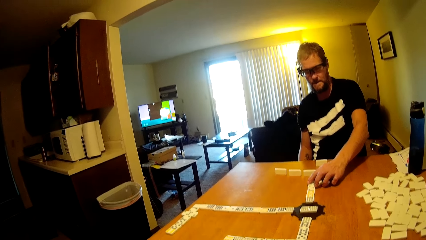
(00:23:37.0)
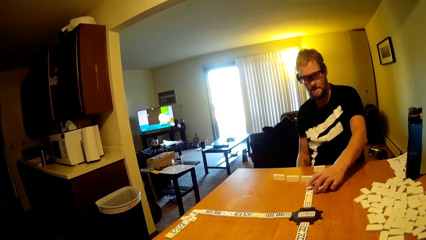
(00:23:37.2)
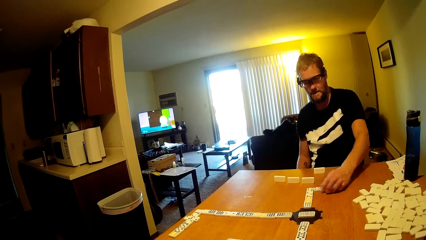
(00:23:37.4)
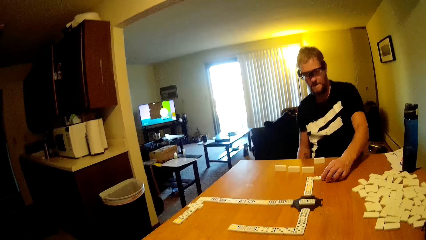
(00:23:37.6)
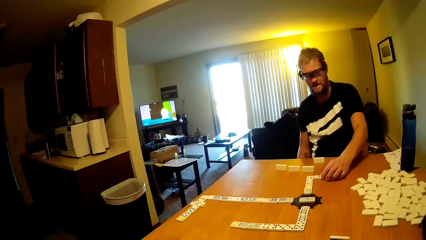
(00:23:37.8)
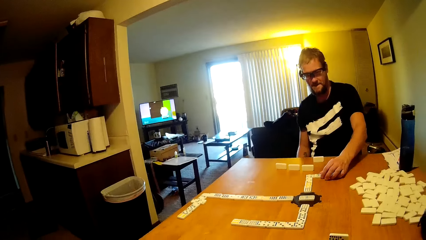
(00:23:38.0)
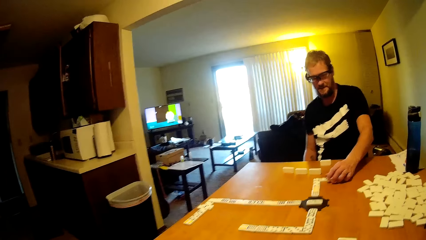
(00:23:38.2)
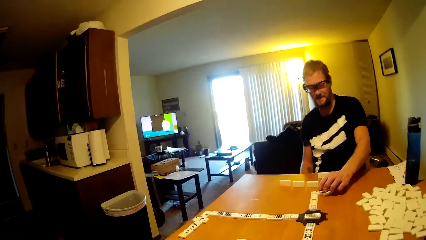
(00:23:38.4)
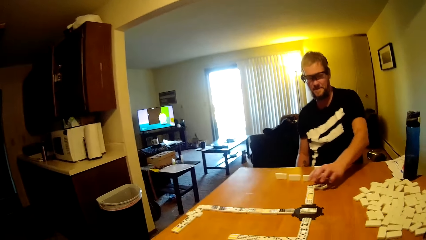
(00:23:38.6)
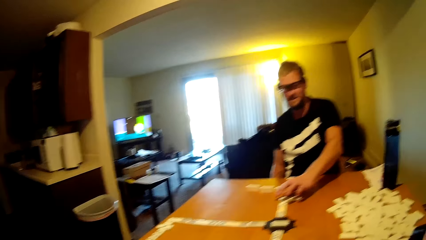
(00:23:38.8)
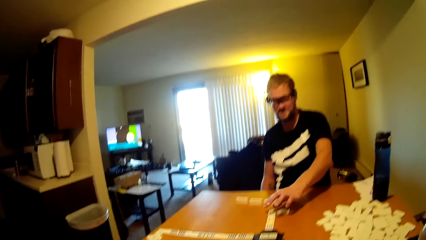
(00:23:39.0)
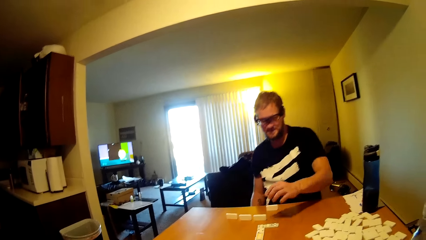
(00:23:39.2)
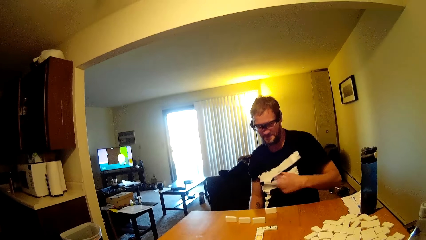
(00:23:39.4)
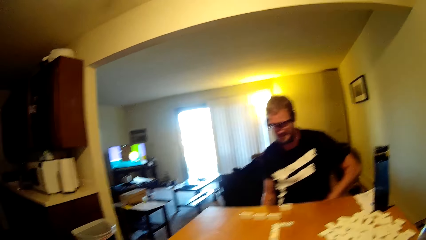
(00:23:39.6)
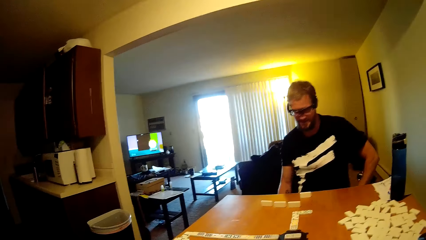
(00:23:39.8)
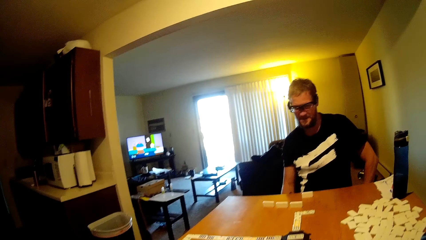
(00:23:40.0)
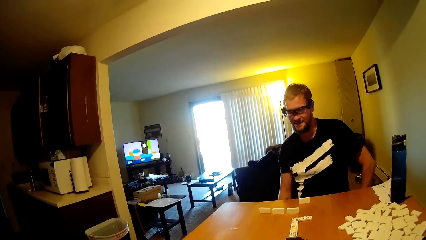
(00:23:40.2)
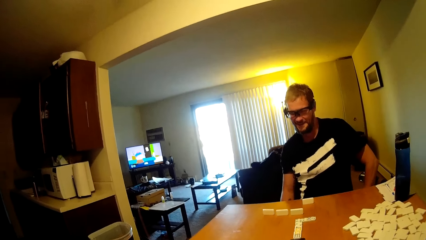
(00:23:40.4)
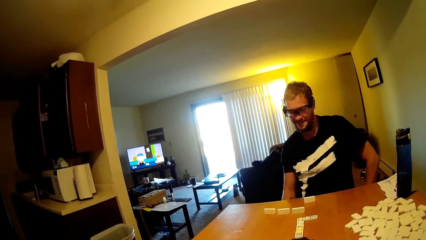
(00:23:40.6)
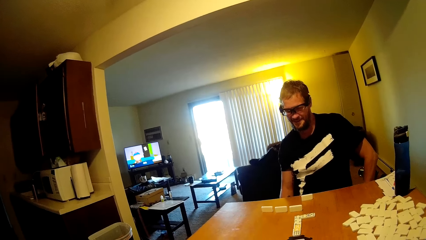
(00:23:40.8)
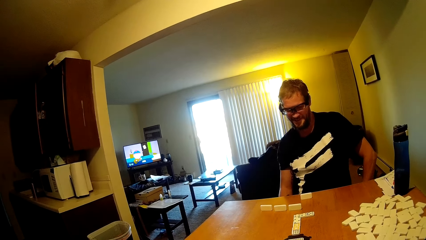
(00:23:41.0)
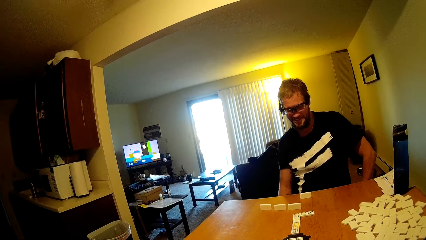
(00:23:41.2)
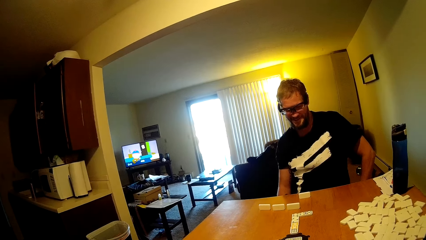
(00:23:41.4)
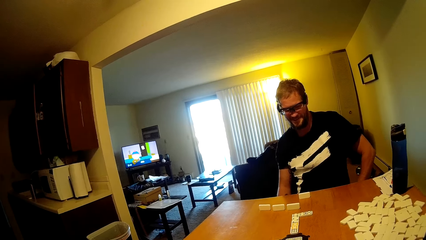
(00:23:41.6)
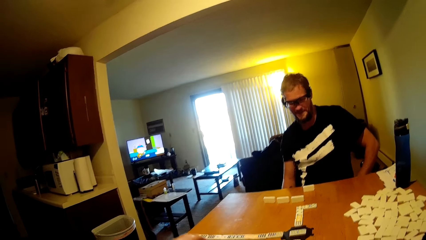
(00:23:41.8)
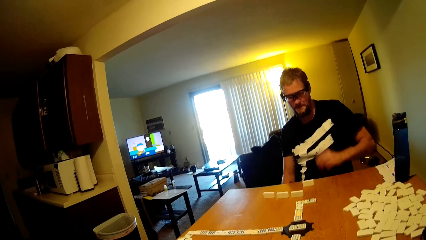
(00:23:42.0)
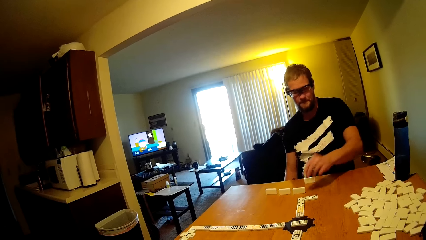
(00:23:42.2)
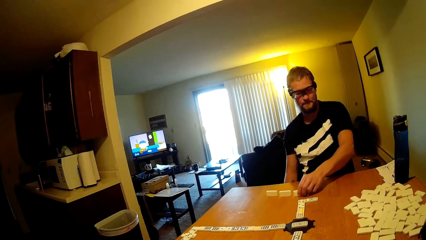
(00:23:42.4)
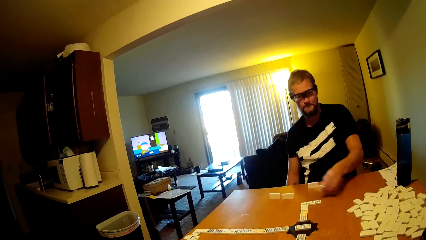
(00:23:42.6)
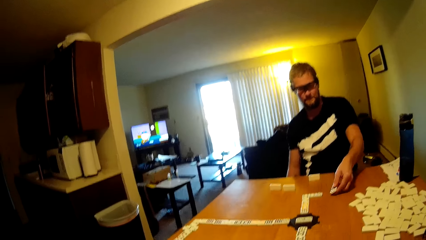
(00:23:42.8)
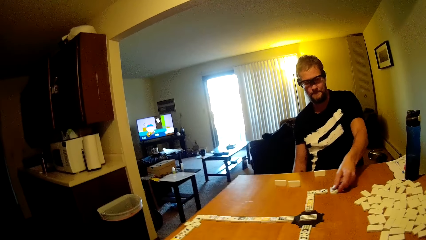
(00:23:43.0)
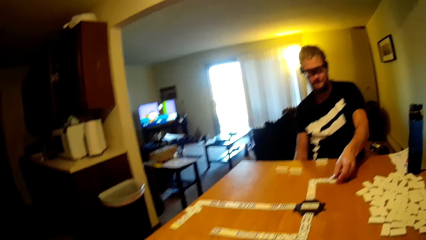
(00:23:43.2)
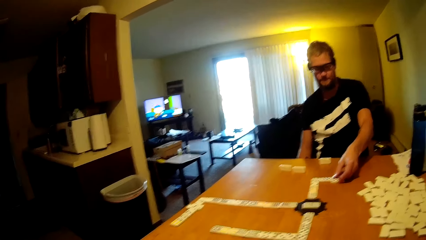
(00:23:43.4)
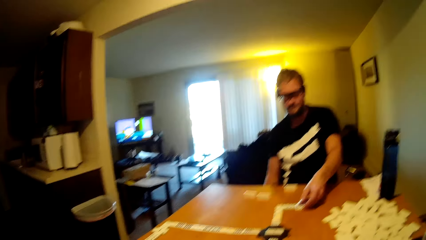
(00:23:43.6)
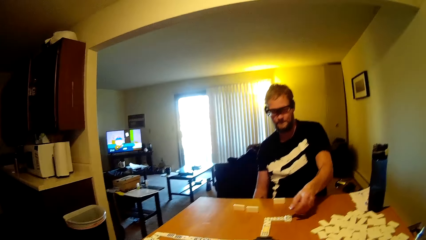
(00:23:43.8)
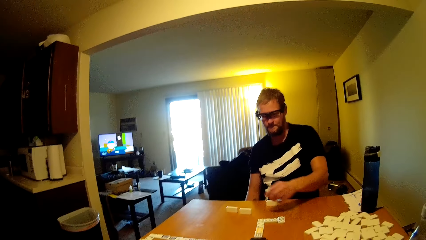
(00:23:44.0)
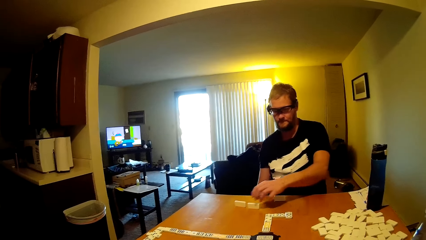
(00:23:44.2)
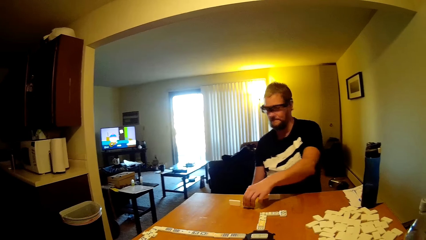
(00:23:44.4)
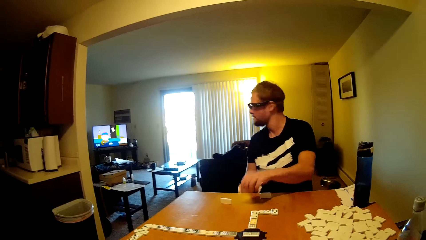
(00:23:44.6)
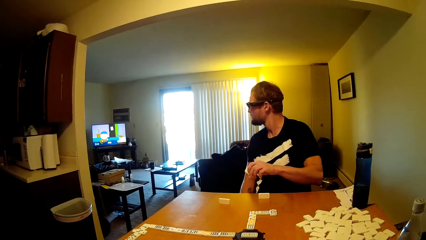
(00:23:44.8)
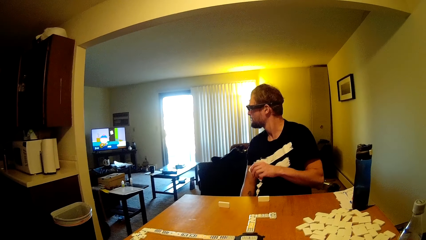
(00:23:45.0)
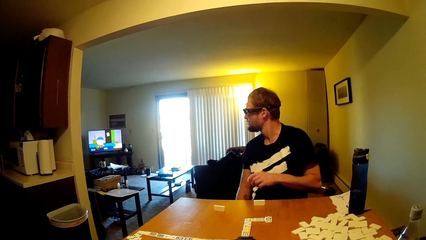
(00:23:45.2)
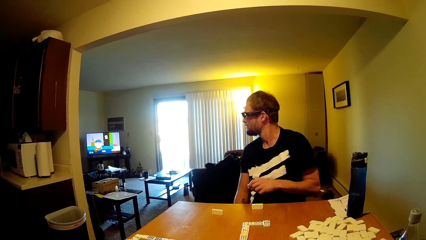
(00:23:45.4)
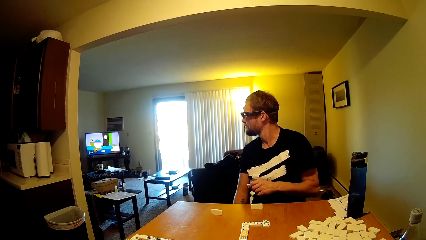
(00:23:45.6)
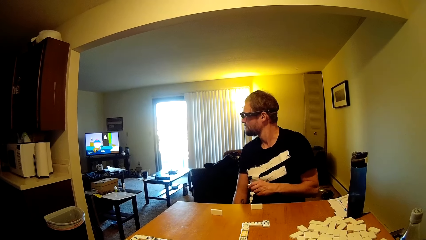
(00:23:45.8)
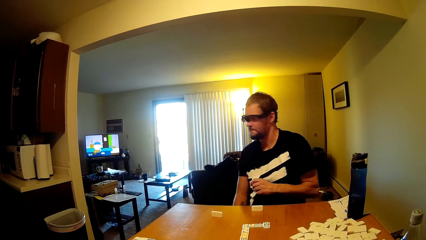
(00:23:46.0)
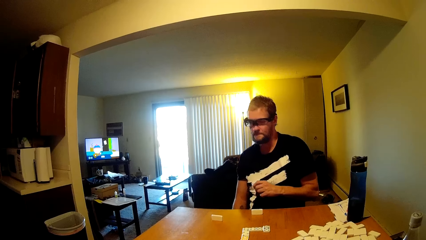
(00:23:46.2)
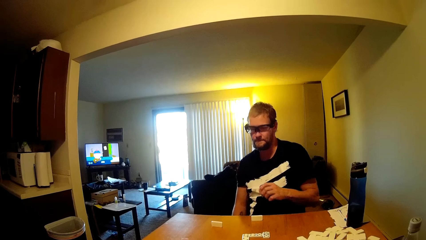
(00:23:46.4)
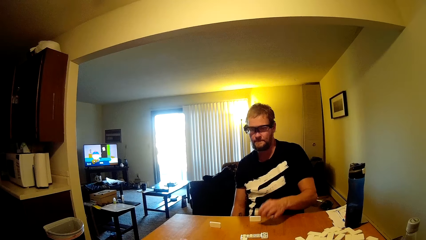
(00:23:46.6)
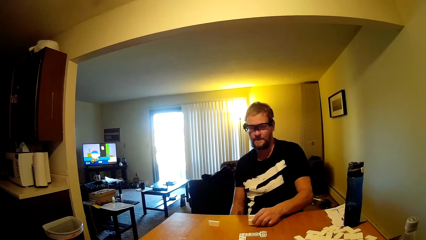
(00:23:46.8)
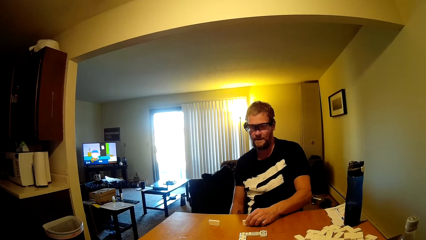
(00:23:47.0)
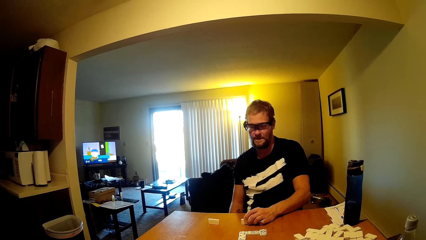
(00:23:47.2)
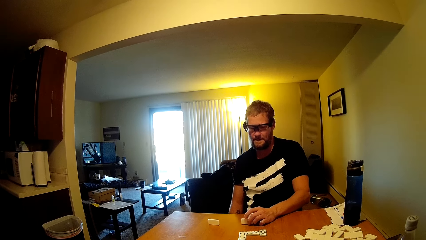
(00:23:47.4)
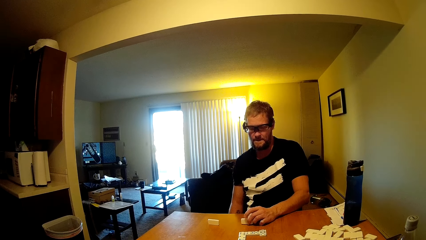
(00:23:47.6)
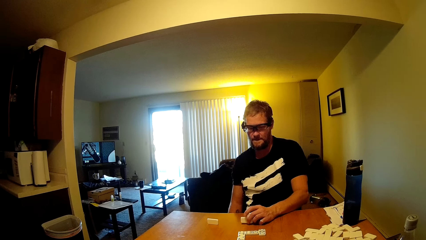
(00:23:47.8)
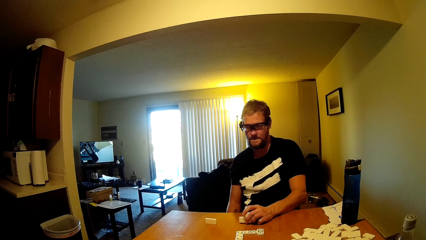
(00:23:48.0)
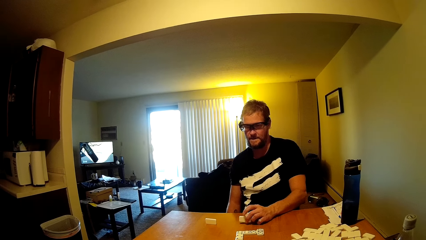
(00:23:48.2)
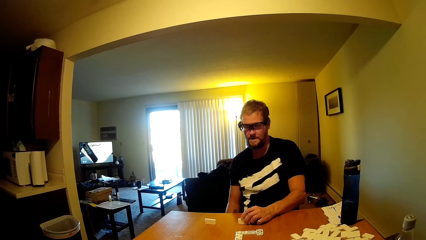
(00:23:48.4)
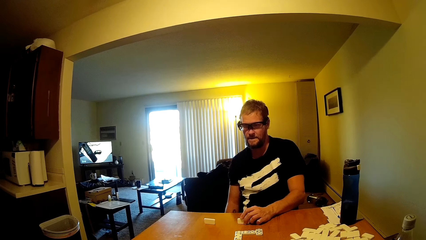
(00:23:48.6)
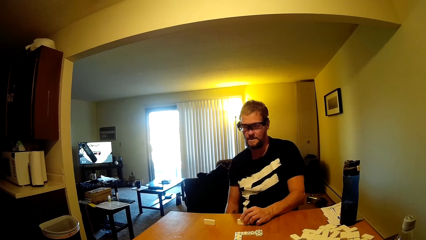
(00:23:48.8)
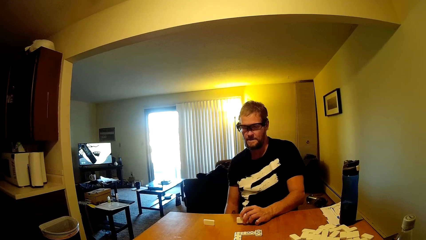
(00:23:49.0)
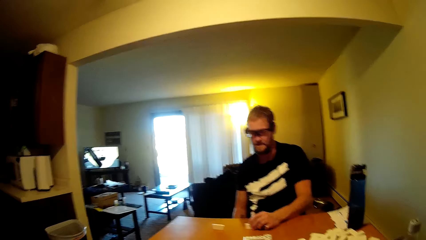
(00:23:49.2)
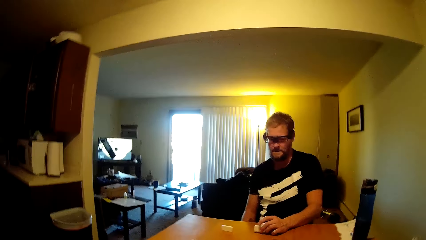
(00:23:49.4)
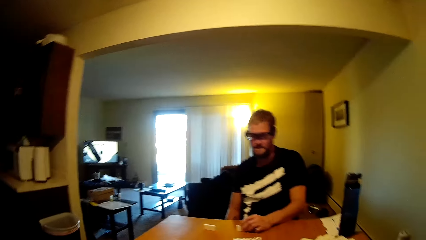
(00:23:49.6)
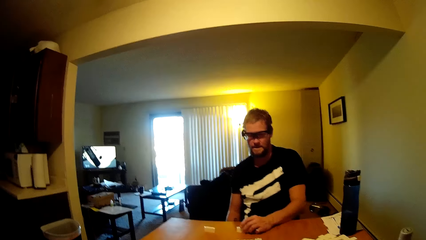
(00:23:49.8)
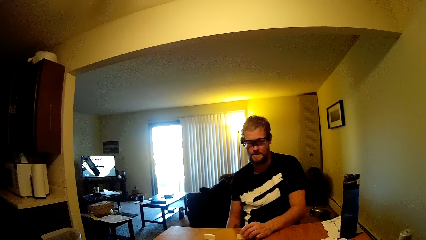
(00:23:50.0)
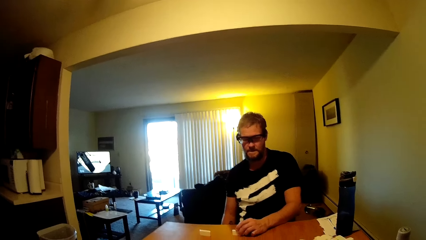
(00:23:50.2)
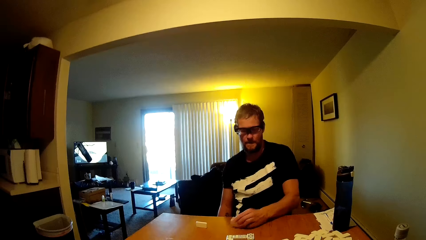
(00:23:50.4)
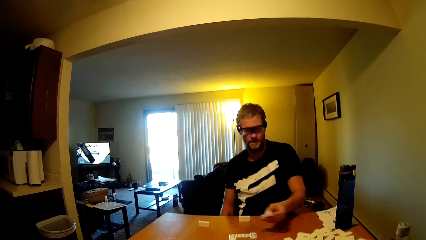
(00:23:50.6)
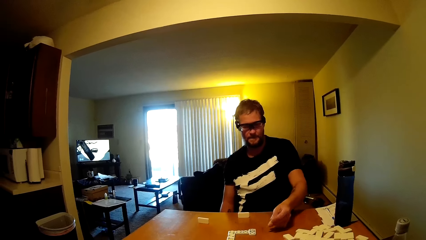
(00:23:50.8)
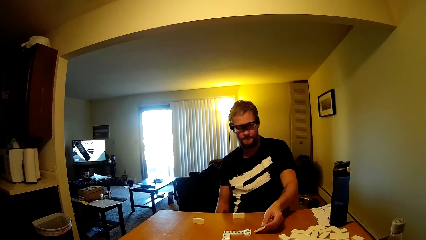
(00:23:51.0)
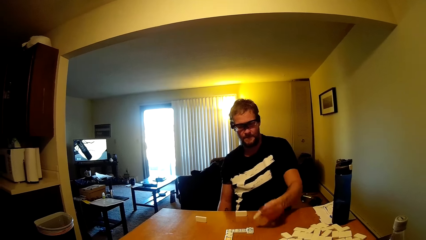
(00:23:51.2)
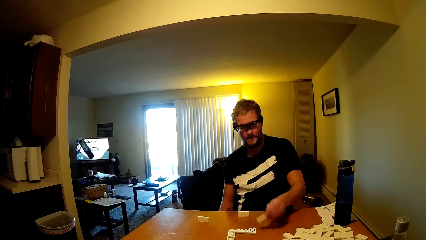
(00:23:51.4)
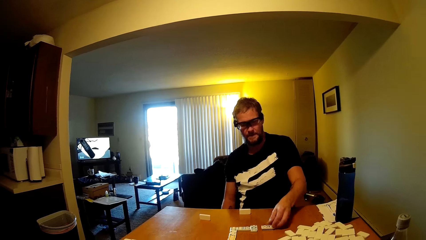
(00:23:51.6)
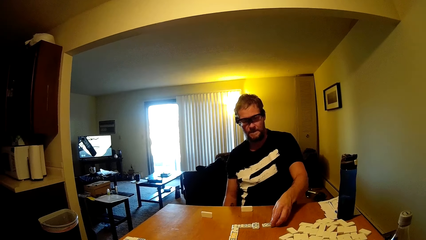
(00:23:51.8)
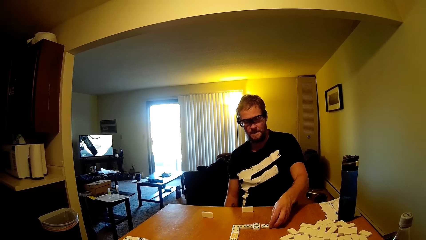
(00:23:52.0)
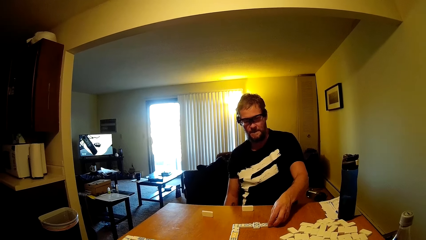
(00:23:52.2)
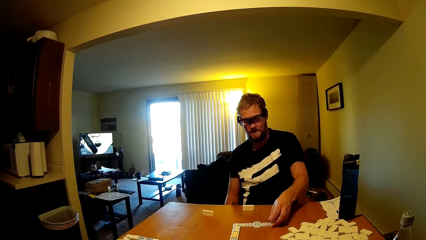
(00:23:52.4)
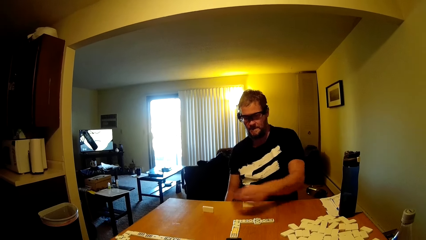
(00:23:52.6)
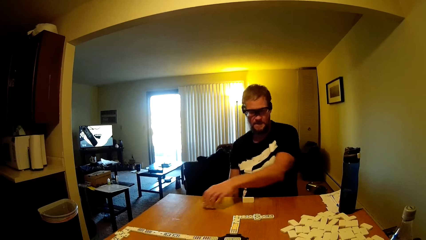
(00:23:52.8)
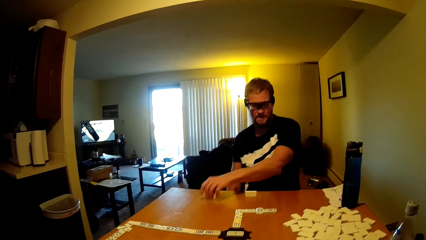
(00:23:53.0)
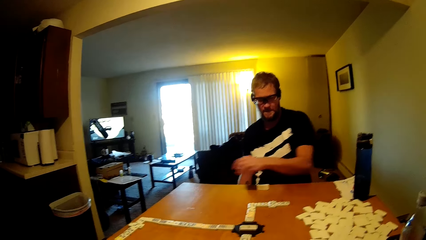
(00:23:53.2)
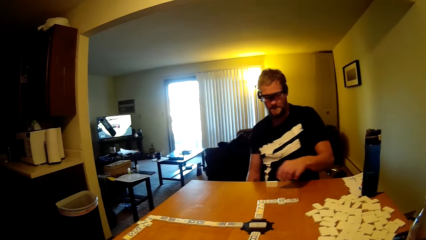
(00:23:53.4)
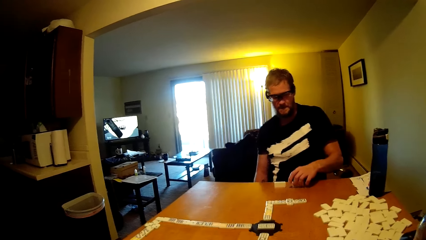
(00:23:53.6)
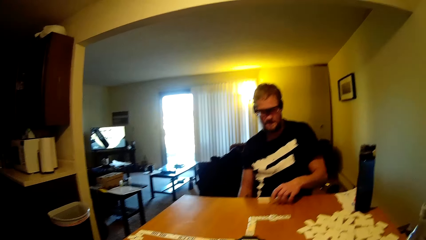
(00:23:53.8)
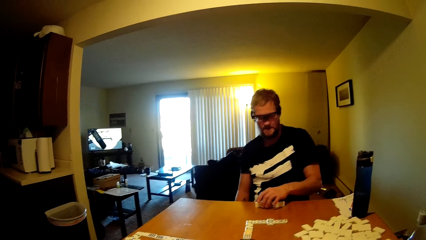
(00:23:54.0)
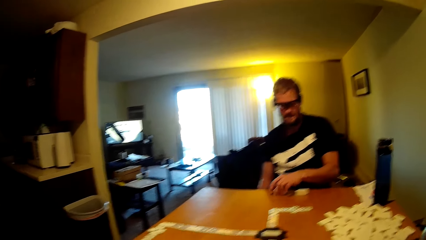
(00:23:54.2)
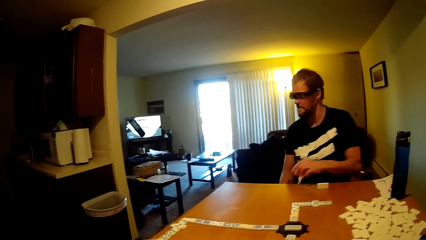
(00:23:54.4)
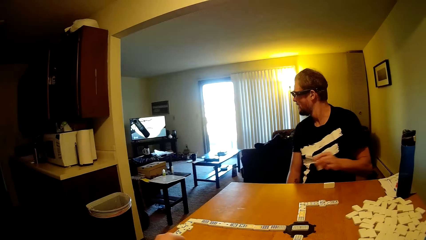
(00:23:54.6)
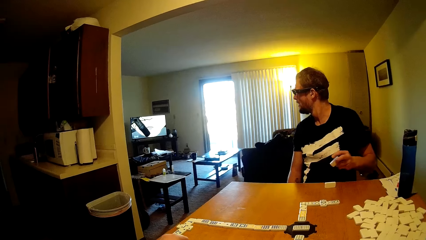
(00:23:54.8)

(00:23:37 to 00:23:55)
A person talks in the room. The person plays the domino tile, picks up the domino tile and watches television. The person hits the domino tile on the table and puts the dominoes card on the table. The camera wearer talks in the room. The person plays the domino tile and takes the dominoes card.
